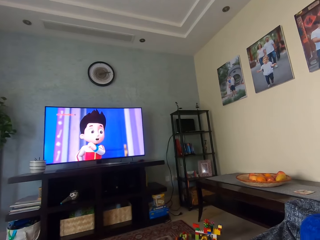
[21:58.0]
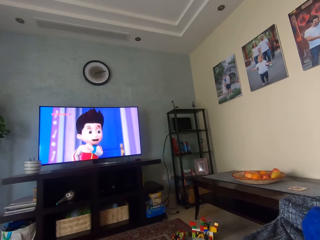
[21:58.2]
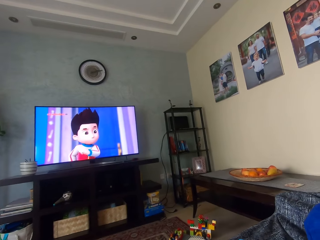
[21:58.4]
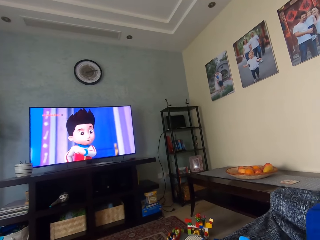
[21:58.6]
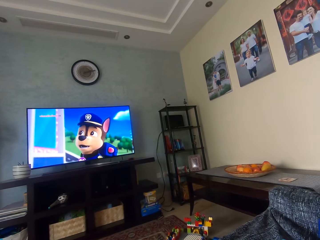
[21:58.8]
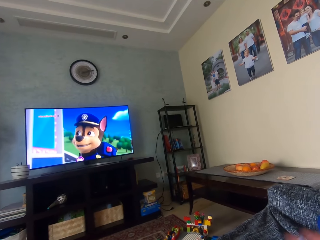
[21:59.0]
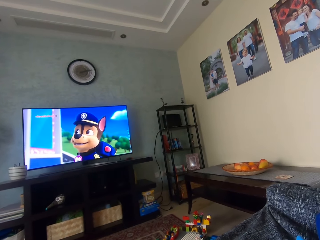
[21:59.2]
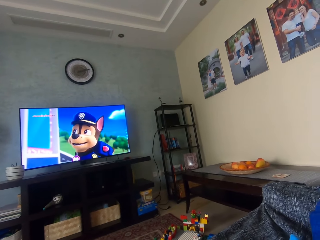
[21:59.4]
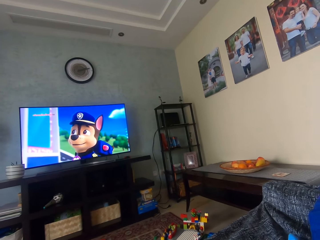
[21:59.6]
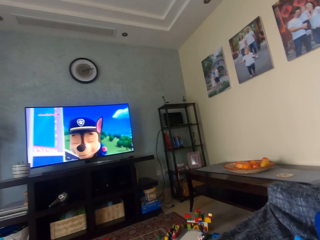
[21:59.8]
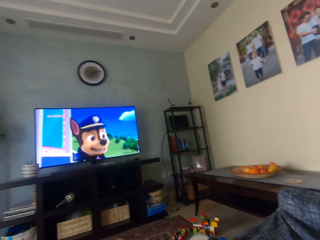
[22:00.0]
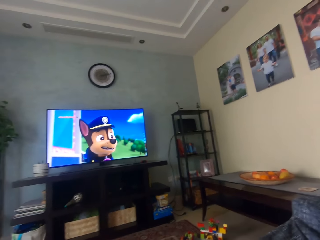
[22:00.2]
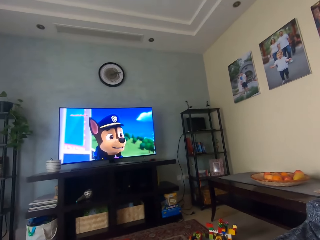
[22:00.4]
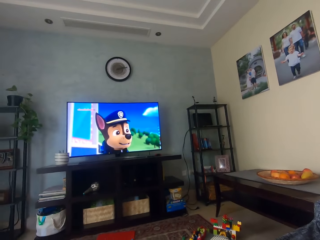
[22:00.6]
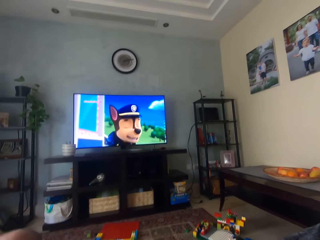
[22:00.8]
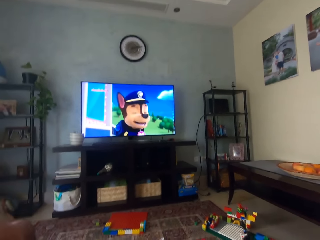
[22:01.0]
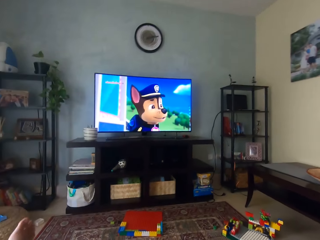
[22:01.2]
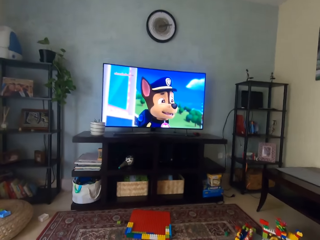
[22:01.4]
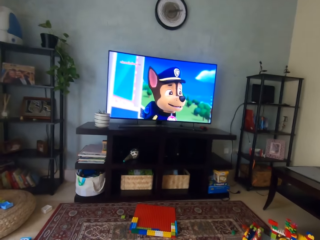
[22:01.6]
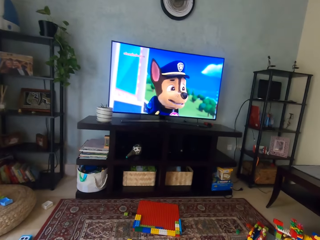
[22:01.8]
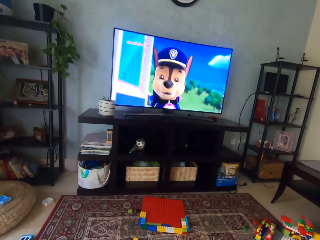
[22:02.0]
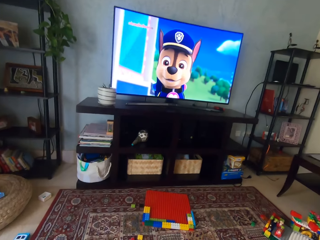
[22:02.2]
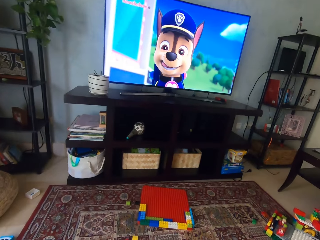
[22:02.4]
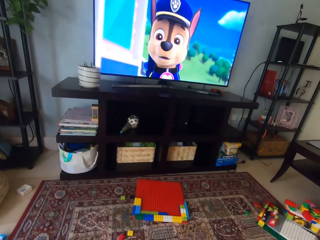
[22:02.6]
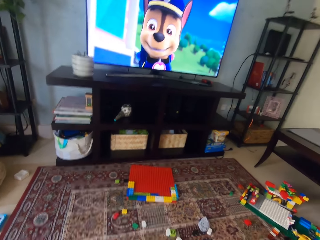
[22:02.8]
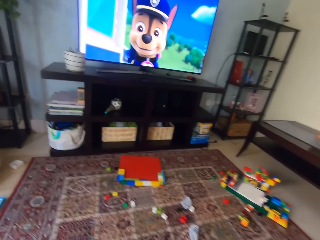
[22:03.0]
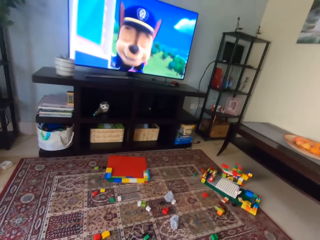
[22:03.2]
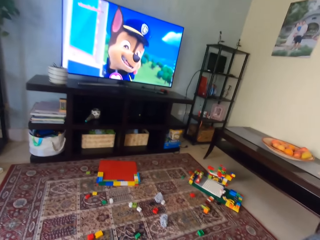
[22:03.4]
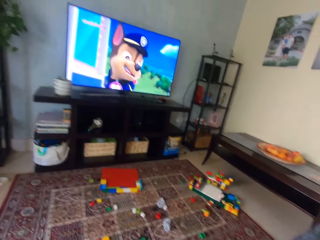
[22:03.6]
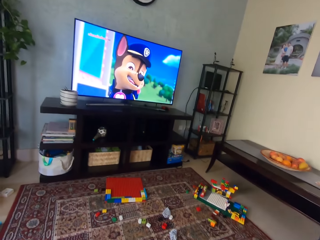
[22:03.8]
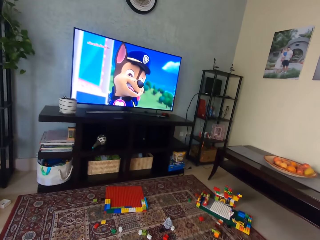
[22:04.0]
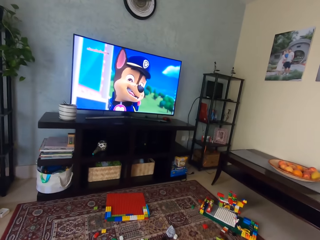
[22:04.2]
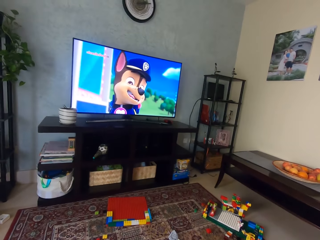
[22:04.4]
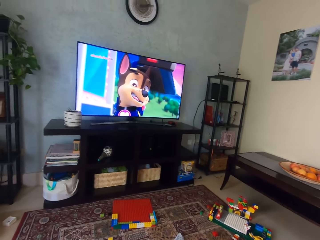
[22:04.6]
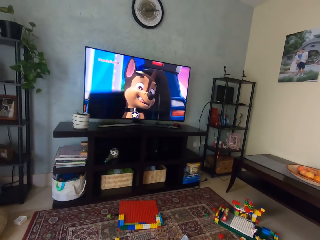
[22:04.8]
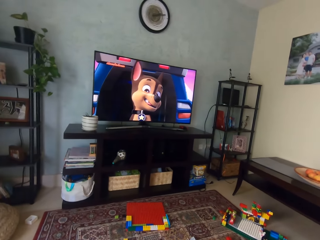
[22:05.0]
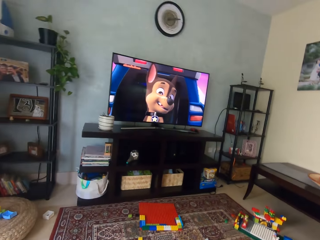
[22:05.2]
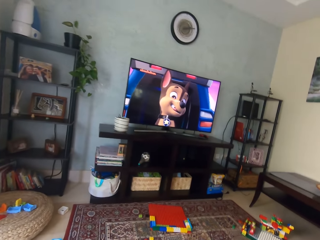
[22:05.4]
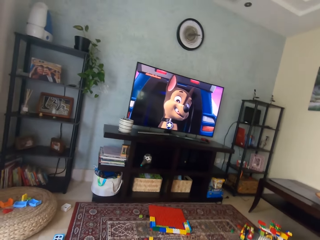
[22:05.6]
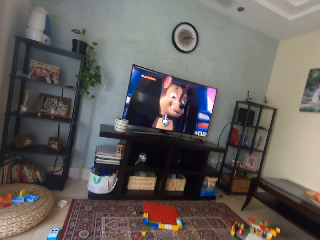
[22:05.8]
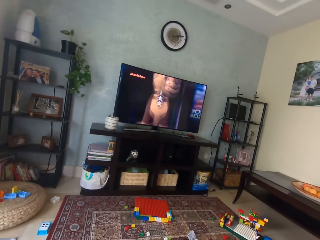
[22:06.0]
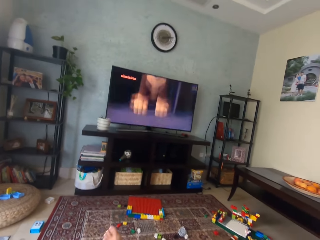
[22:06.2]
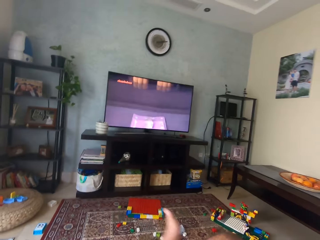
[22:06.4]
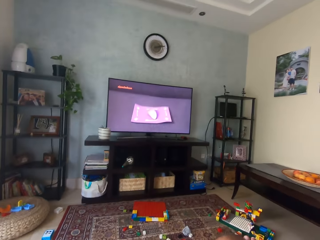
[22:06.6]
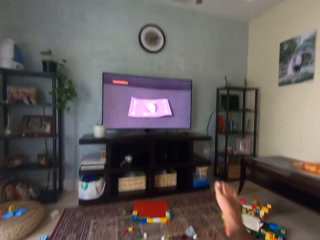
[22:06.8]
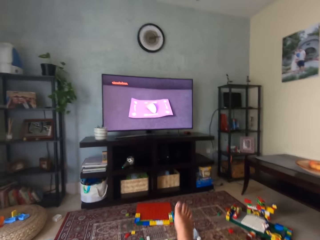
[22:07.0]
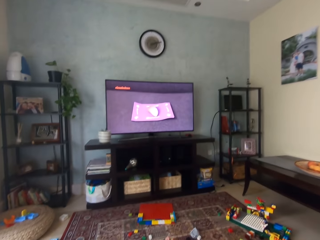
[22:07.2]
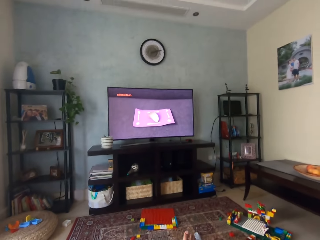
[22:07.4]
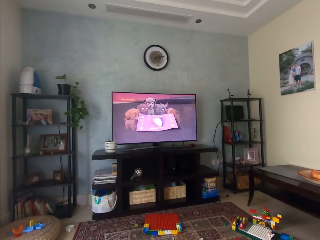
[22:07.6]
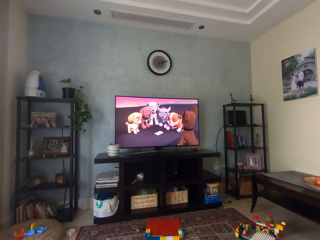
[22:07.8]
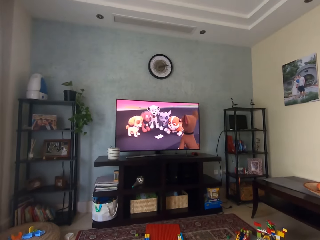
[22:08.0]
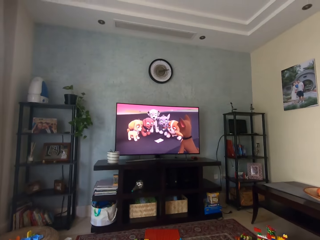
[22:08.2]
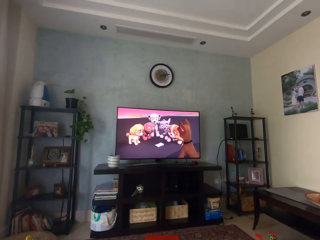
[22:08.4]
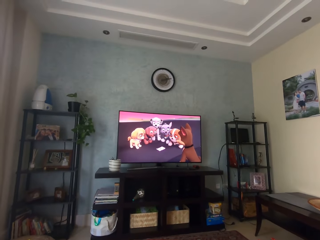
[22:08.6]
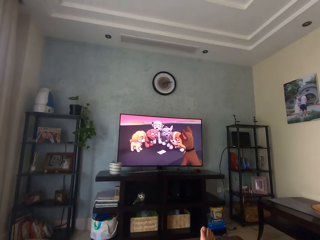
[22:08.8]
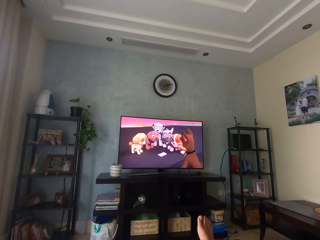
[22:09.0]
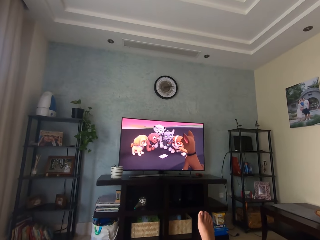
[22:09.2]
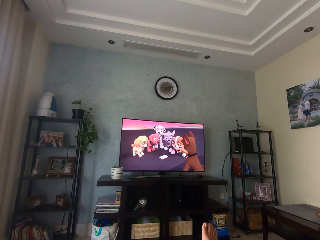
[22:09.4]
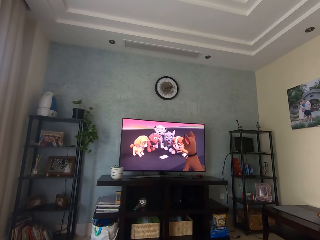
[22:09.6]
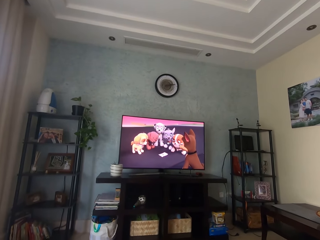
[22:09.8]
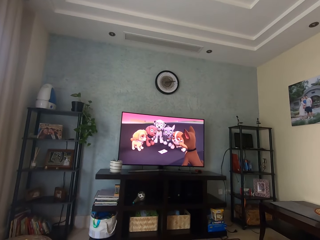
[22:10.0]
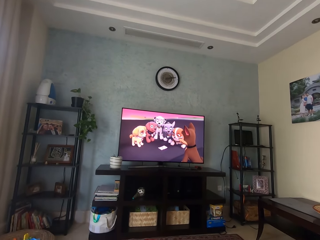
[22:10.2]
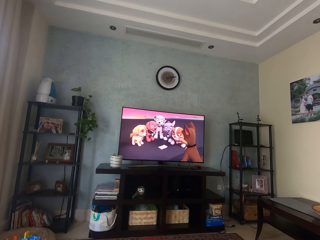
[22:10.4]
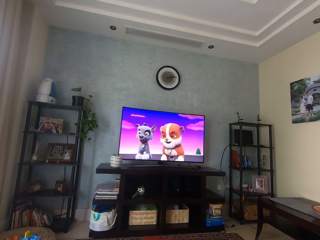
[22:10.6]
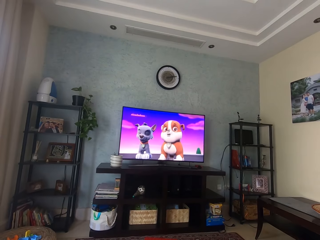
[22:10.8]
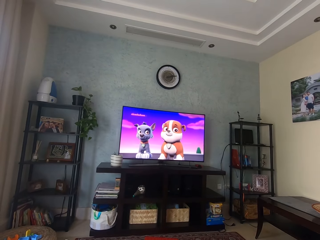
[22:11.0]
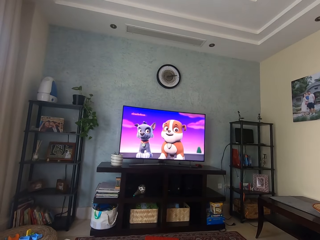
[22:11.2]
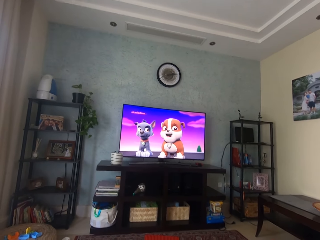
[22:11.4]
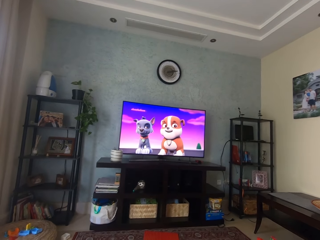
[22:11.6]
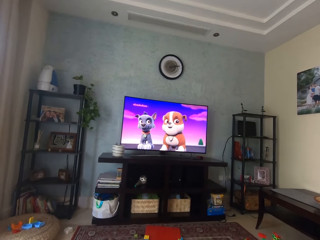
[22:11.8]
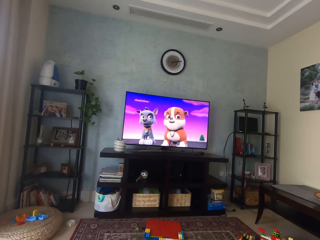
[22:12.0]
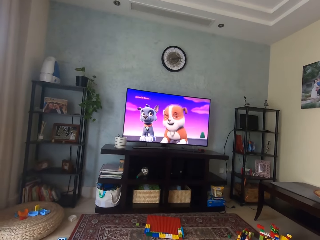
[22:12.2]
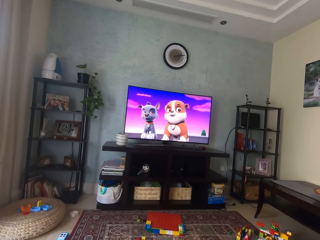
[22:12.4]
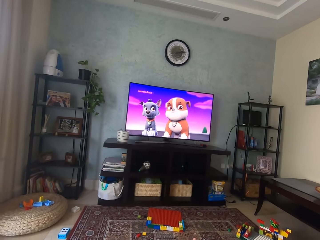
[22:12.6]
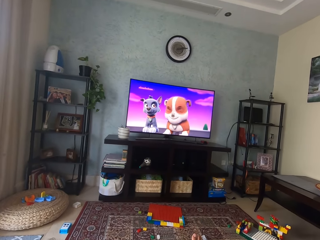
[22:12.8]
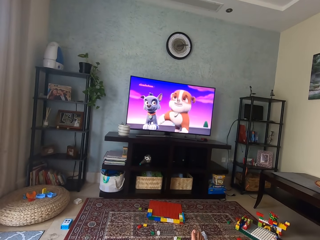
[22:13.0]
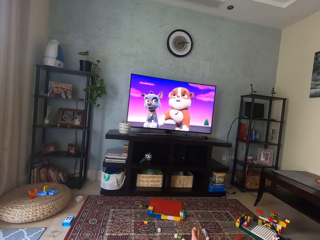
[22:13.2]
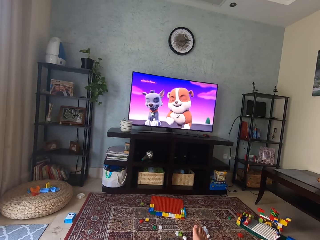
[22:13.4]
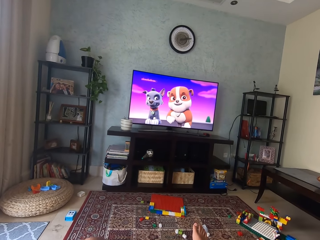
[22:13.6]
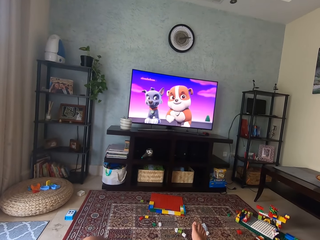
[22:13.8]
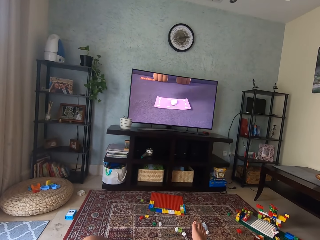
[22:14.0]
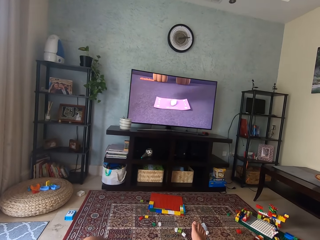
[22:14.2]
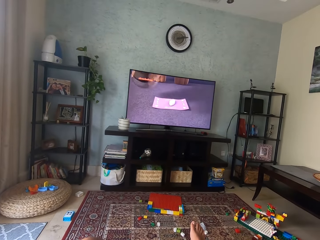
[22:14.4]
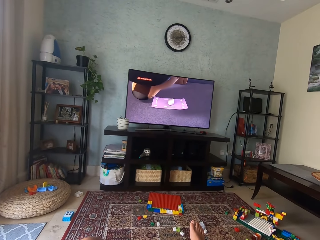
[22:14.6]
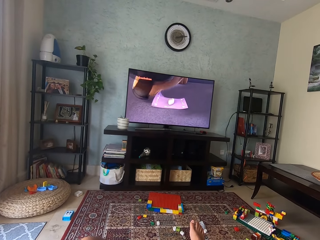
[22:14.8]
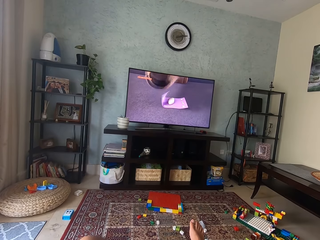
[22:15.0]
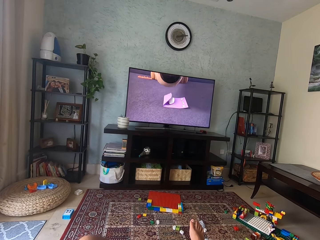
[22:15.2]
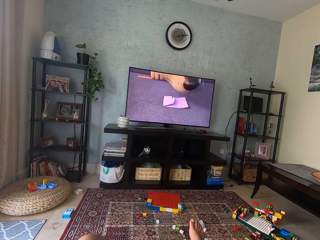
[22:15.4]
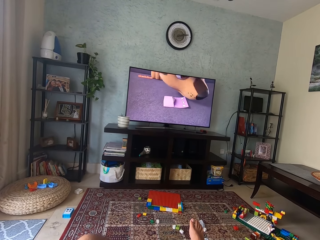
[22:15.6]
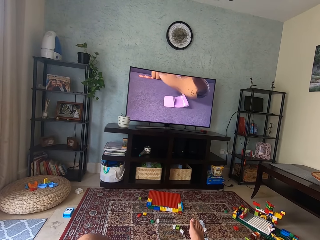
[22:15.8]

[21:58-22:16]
The camera wearer waves a hand up and watches the television. They stand up and walk around. They move the legs and stretch the legs. They swing a leg and watch the television.

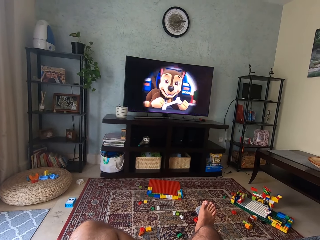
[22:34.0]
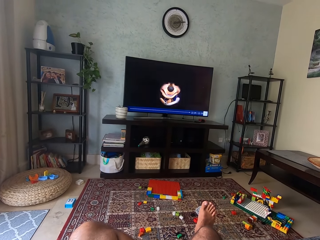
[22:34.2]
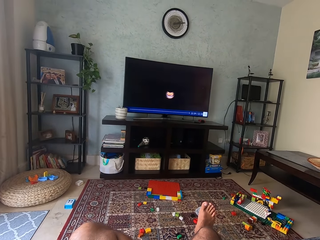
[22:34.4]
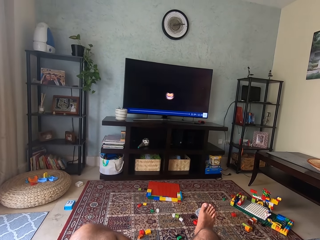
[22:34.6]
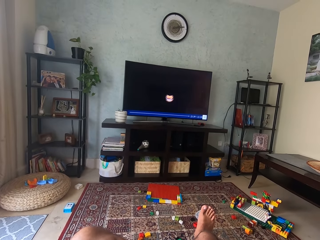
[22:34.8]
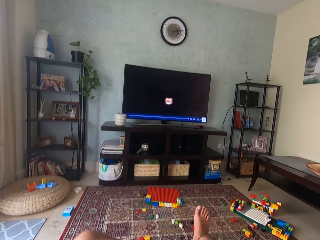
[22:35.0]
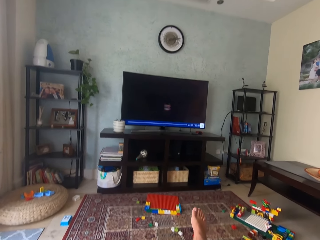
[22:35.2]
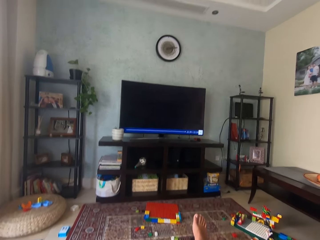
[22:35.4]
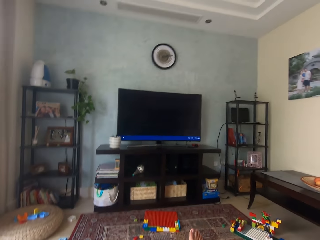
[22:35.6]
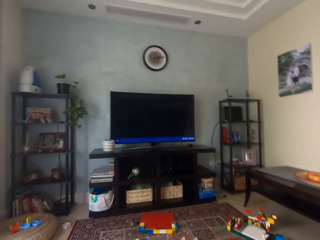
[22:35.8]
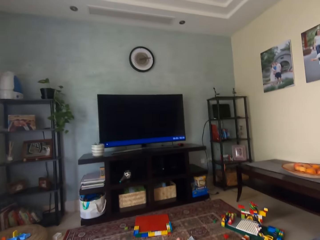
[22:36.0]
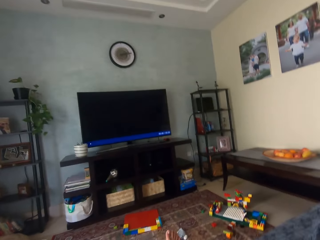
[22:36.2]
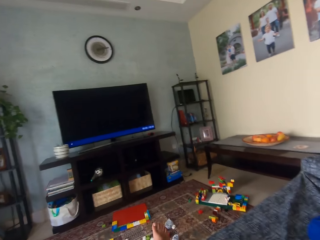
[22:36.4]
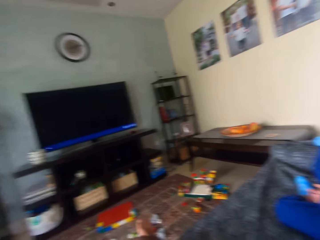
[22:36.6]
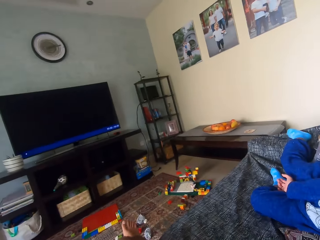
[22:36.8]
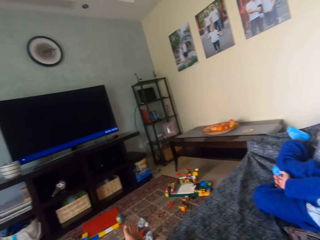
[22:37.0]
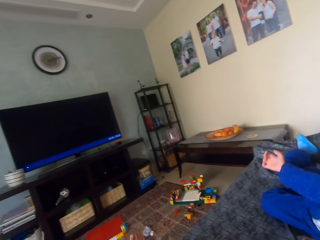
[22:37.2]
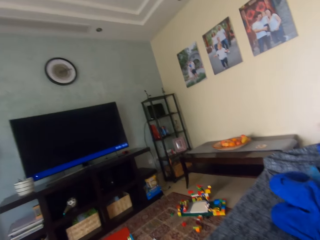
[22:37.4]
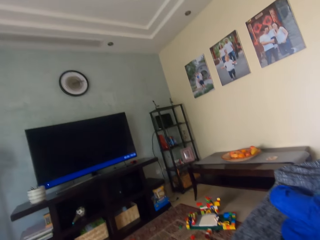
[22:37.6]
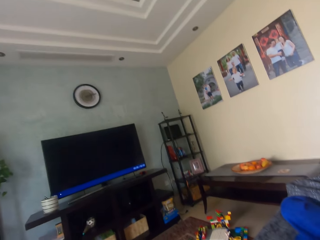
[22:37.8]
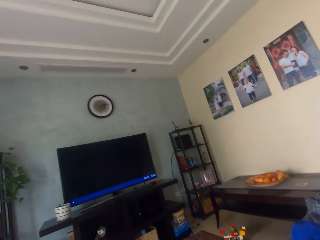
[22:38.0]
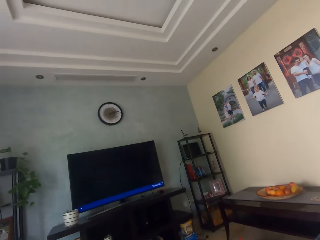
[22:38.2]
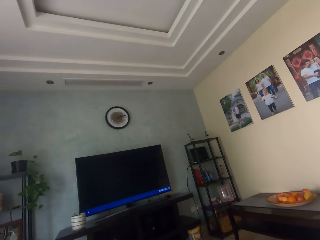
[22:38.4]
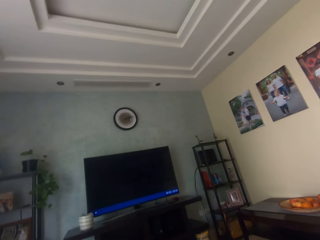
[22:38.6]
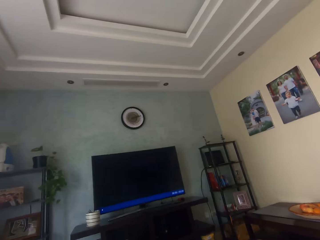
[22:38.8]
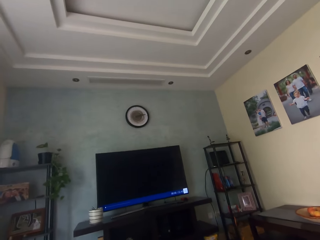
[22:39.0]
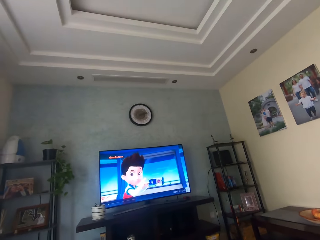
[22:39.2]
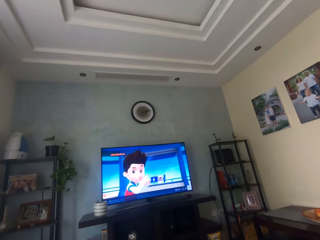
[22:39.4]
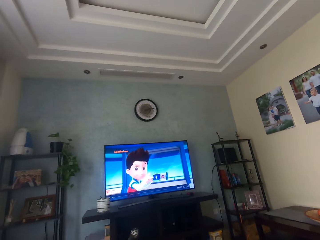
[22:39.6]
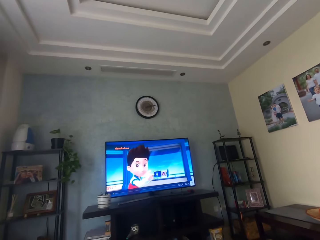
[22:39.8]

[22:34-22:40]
The camera wearer shakes the leg. They look around. They watch television. A person talks to the camera wearer.
